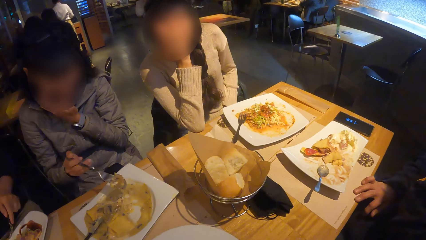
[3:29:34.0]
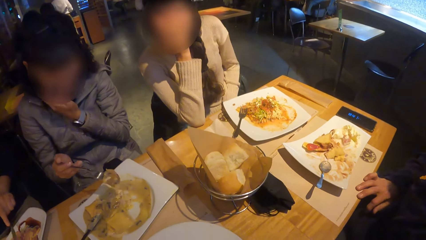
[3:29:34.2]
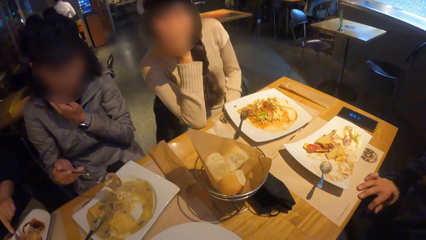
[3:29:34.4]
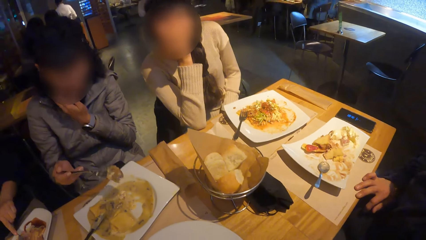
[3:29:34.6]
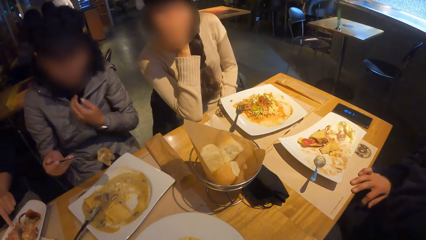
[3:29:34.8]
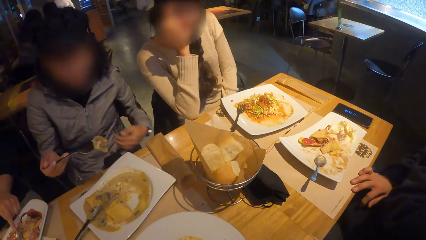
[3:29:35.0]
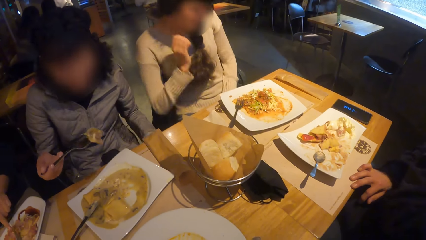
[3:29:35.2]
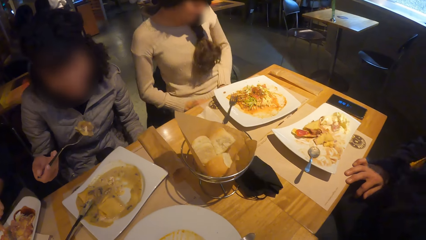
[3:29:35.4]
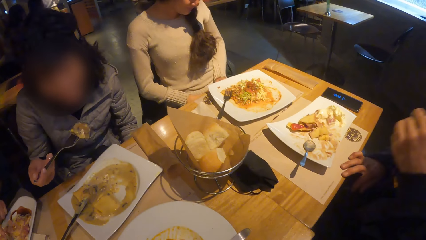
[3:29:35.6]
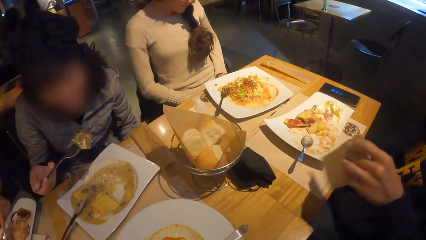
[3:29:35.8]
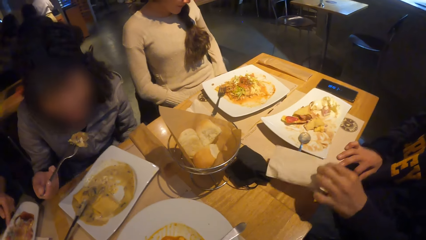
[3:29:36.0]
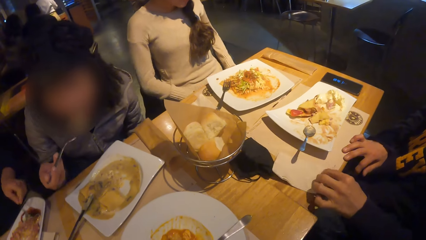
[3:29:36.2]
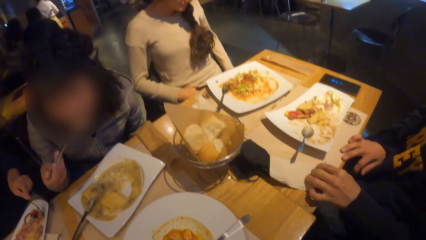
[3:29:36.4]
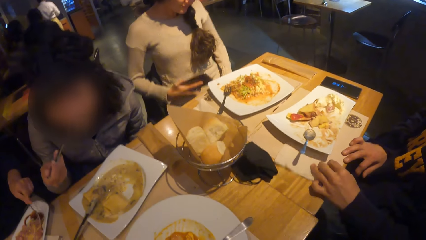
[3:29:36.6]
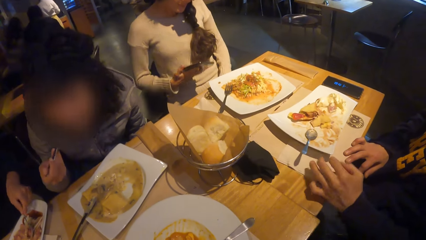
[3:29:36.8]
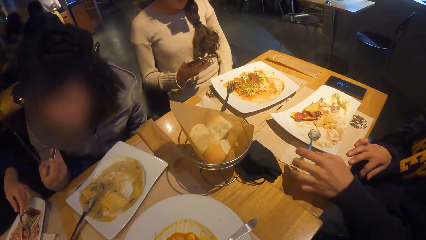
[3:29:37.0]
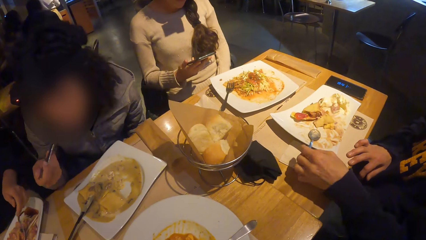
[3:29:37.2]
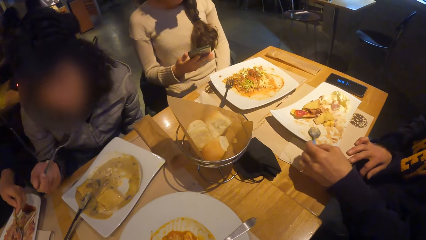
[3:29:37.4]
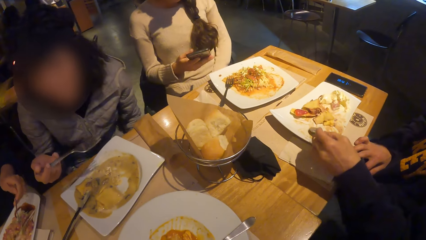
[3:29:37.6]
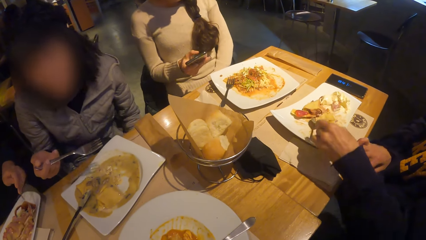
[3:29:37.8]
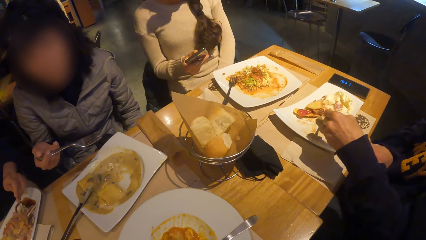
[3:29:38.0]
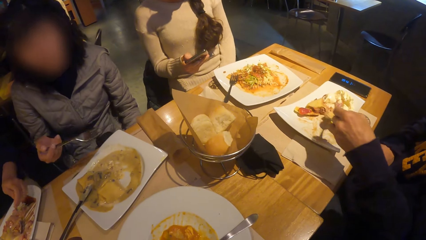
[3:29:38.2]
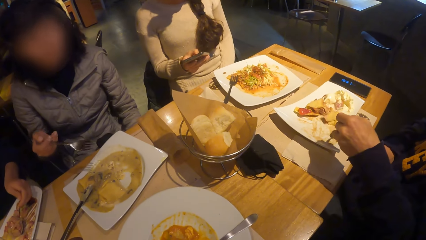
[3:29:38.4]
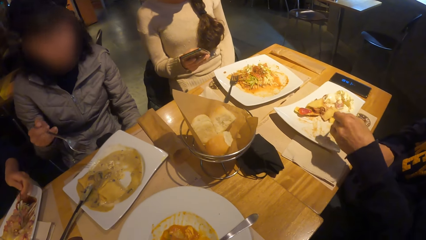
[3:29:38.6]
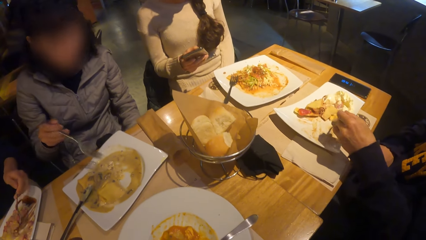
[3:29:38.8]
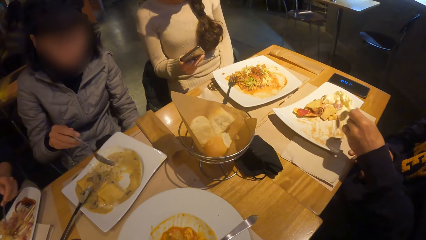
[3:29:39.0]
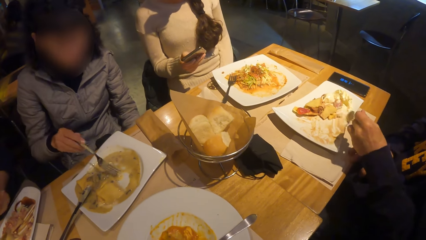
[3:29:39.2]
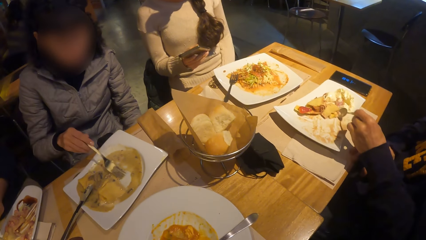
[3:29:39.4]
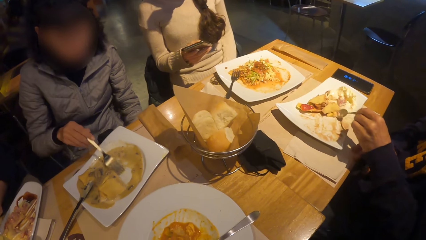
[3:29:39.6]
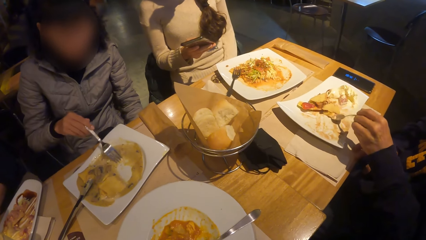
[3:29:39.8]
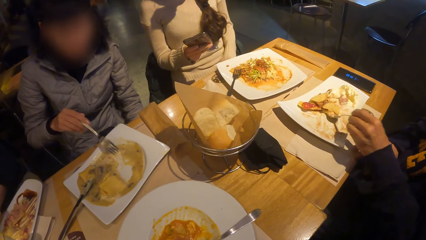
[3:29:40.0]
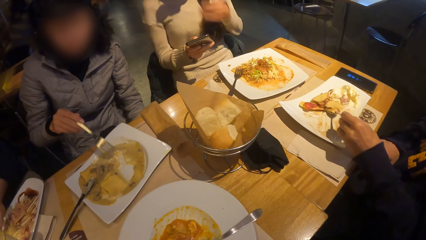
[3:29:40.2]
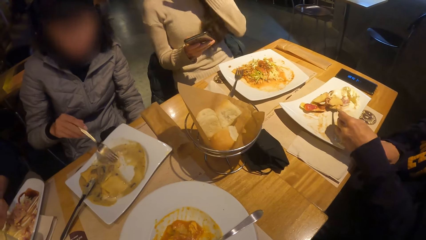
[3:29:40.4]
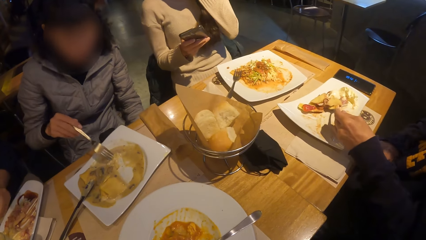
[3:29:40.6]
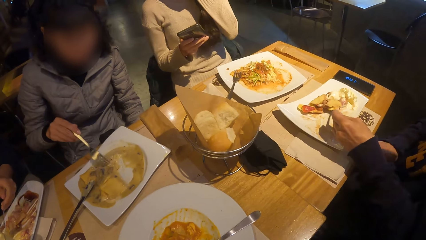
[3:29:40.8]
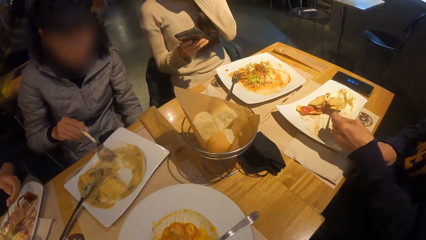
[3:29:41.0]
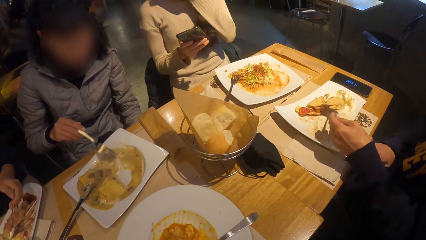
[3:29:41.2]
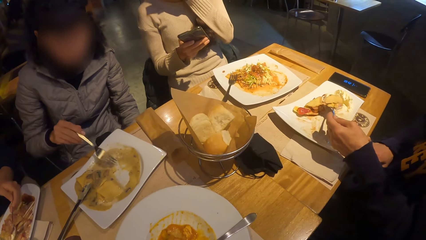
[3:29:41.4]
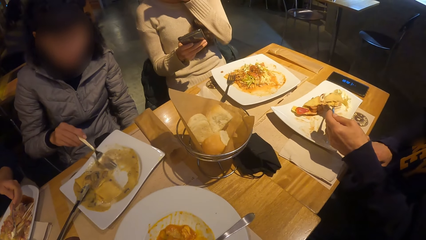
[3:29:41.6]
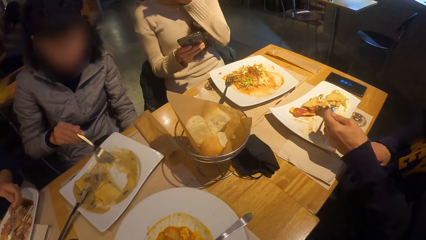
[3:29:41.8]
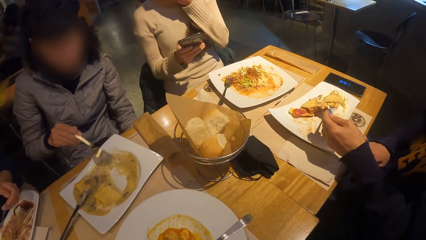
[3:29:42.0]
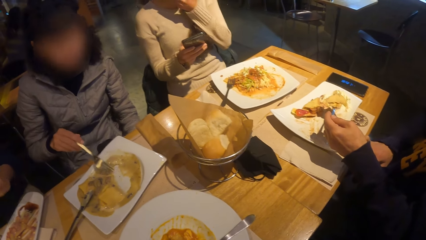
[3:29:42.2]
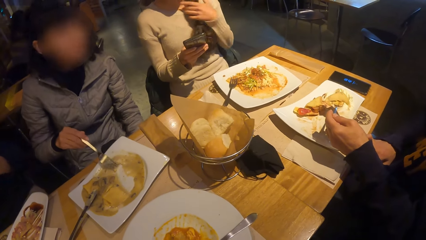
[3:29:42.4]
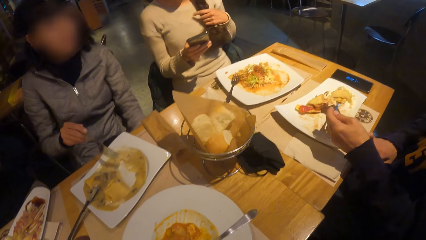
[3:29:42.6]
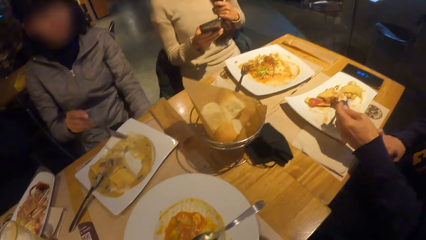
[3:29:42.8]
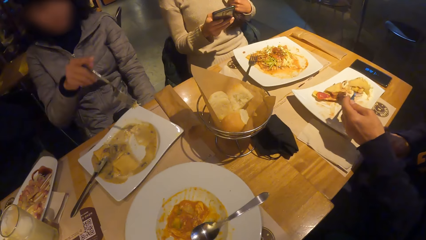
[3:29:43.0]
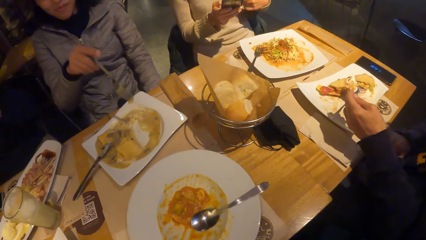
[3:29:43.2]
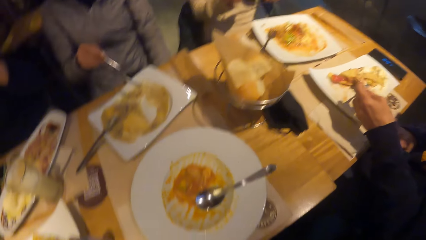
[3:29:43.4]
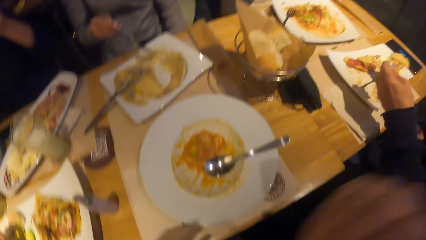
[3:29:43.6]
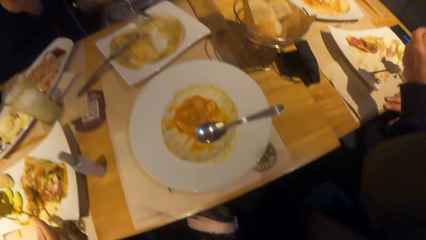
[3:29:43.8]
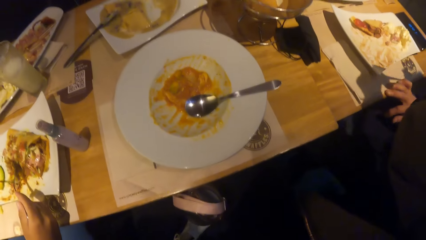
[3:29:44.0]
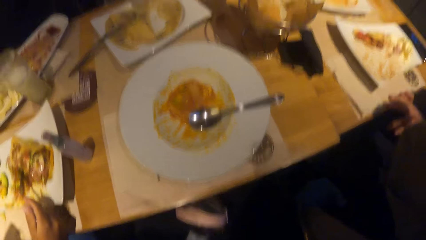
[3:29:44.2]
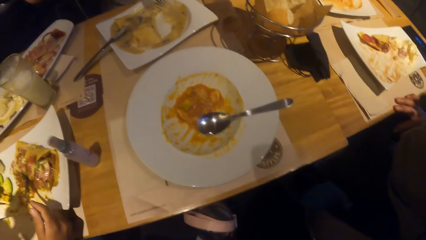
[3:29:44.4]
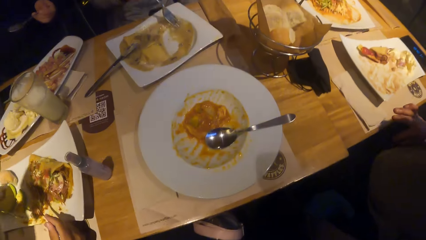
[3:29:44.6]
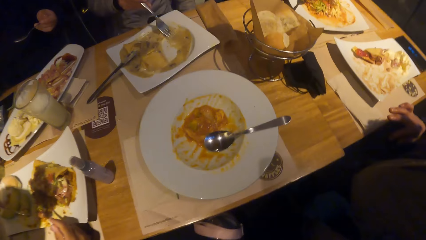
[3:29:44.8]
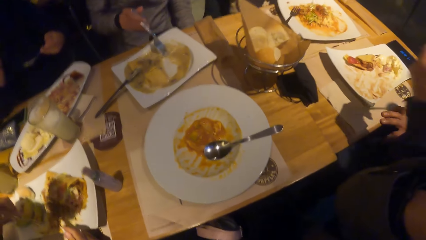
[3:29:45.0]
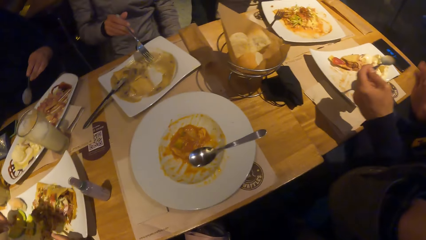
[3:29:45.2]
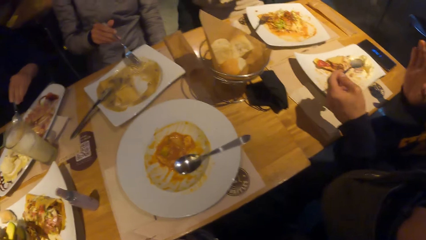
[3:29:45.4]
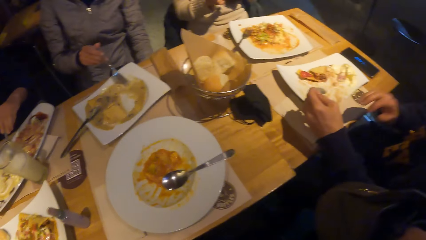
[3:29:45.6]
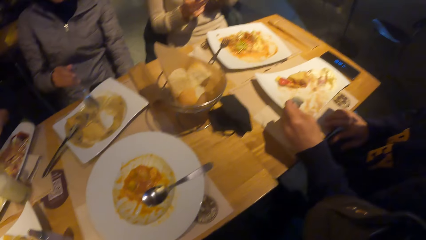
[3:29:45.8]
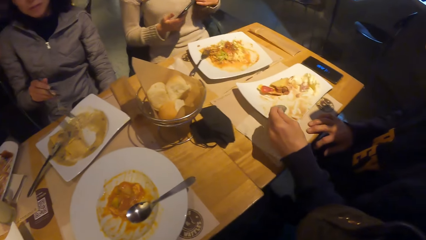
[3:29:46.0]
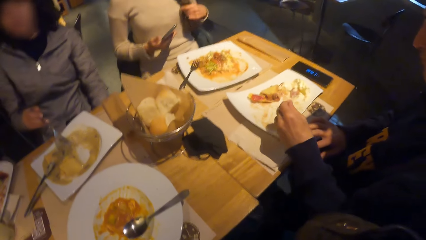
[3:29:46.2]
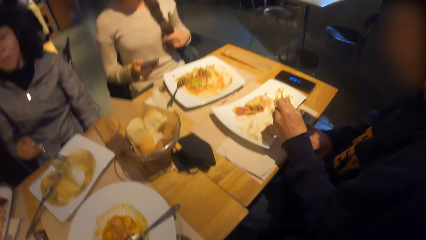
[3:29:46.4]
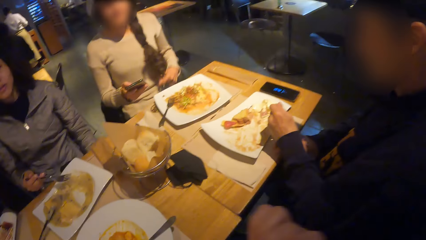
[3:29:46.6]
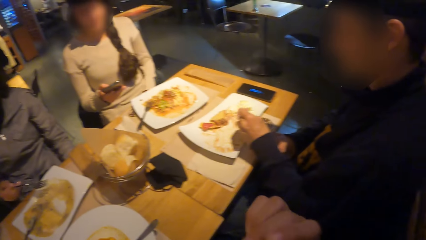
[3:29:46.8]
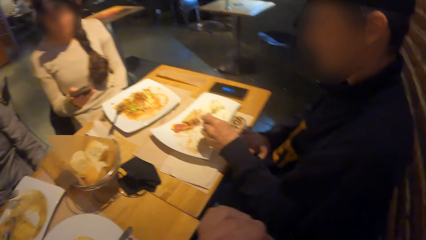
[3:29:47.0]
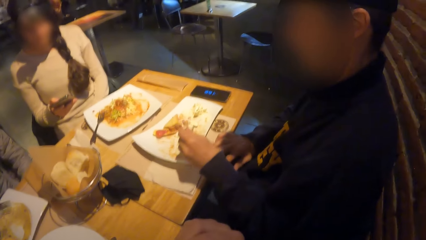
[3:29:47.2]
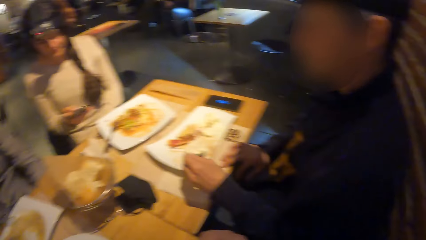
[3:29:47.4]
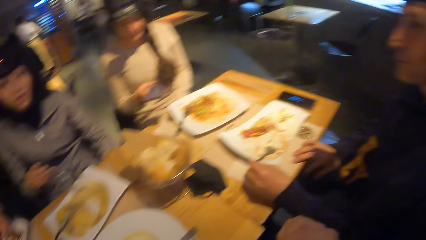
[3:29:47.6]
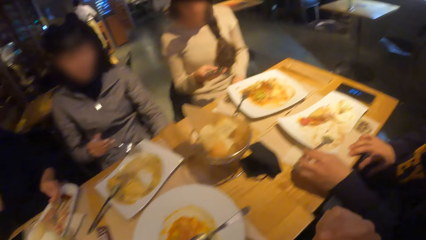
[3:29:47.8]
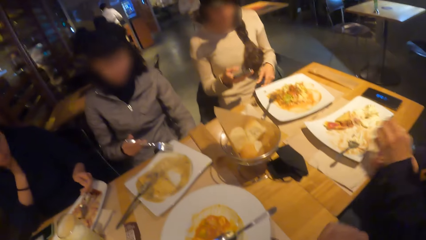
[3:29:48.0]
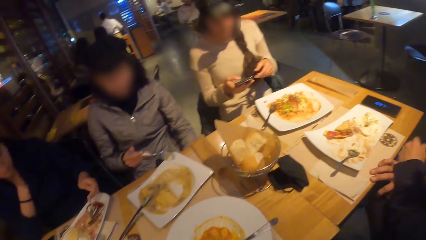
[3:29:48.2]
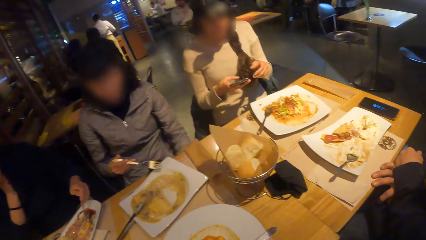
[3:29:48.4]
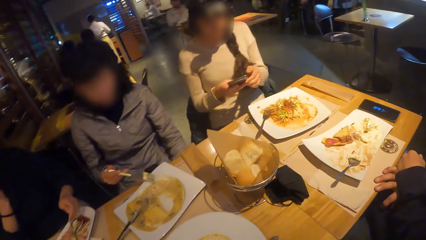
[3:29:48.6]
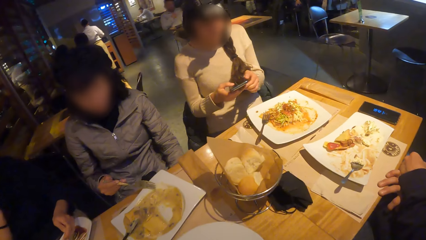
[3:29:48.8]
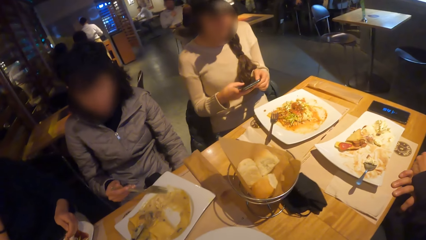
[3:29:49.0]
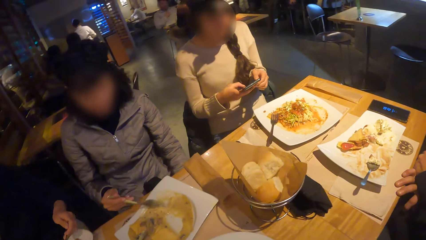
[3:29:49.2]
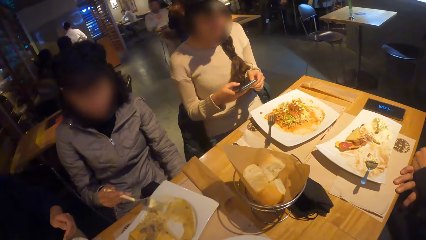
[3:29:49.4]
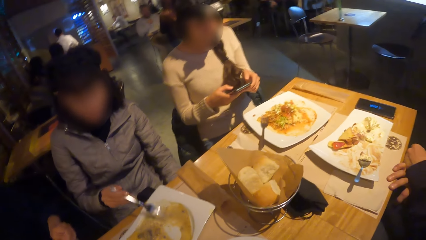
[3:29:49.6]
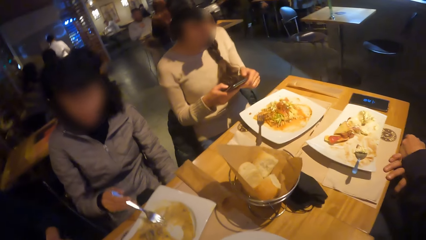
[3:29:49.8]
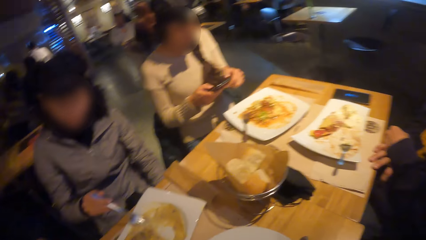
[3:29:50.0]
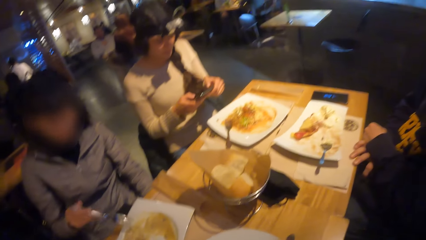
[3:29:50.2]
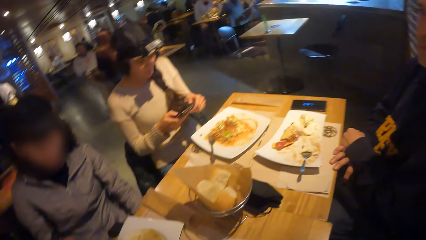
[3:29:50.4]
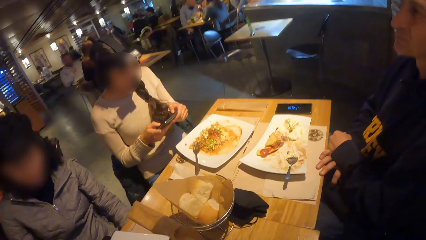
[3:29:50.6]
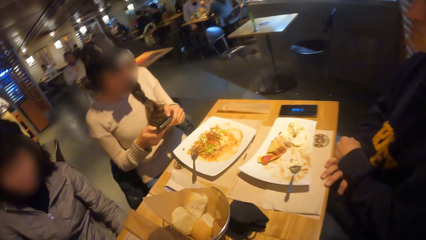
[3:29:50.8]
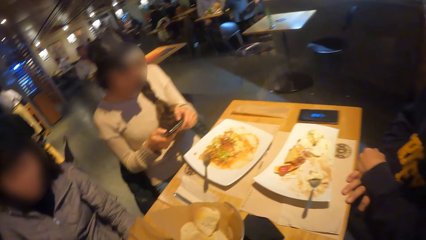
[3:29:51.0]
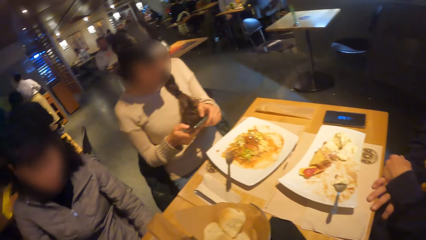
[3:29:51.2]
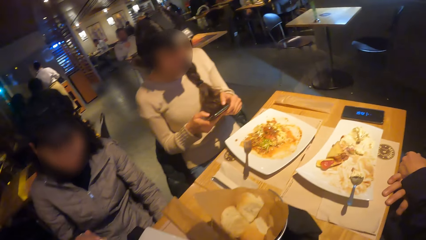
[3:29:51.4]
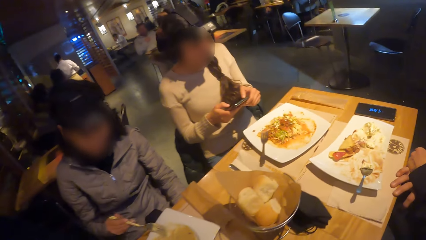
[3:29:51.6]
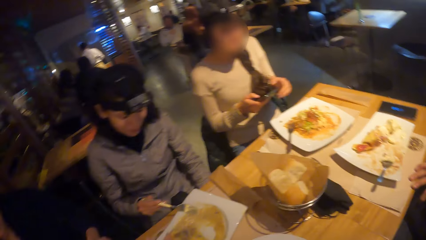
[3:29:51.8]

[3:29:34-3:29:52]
A woman holds her face with the right hand. The woman interacts with a phone with her right hand. A person puts the tissue paper on the table. The woman holds the phone with the right hand and operates the phone. The camera wearer looks at the crepes. The woman holds the phone with both hands.
